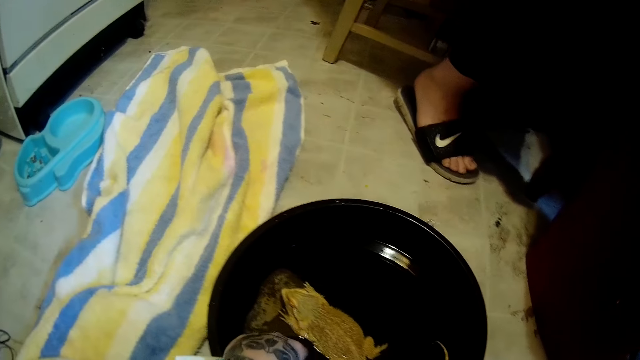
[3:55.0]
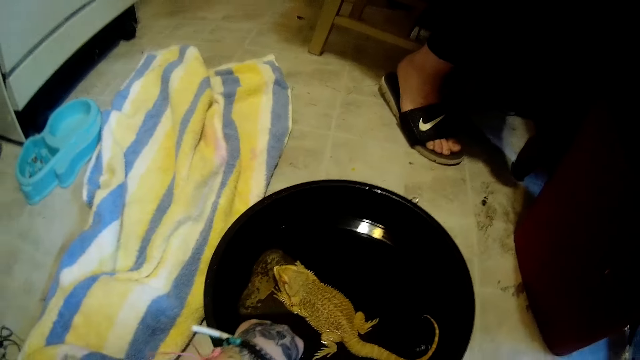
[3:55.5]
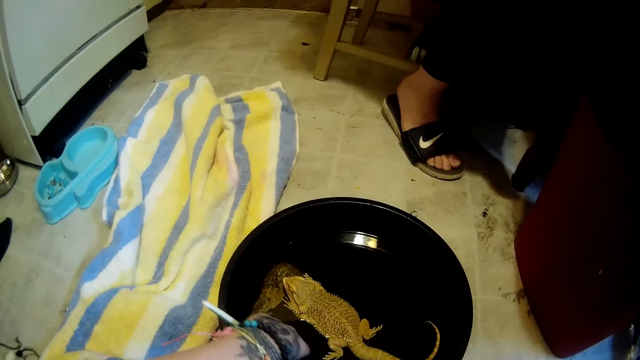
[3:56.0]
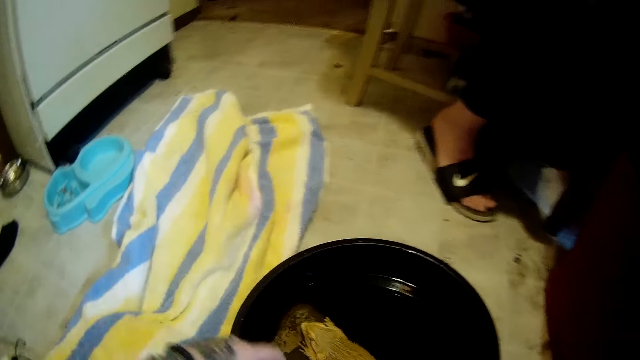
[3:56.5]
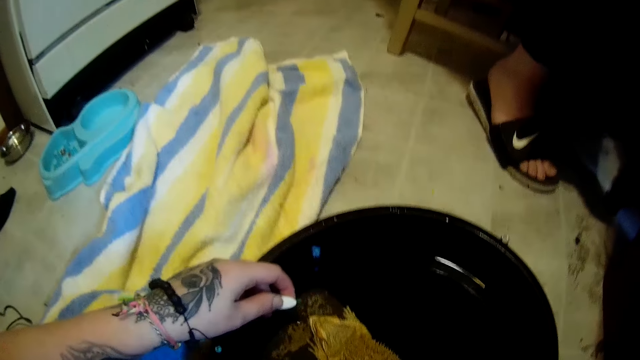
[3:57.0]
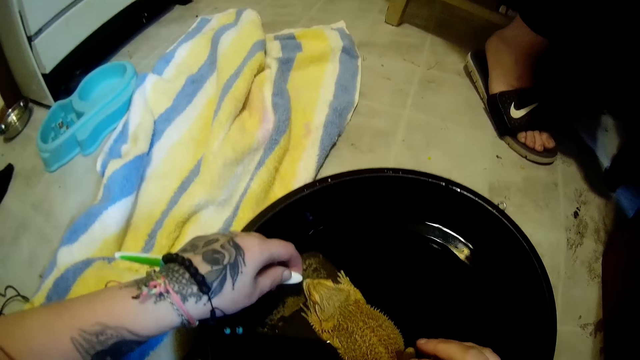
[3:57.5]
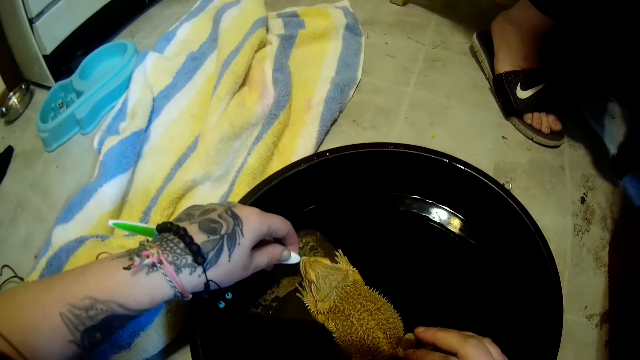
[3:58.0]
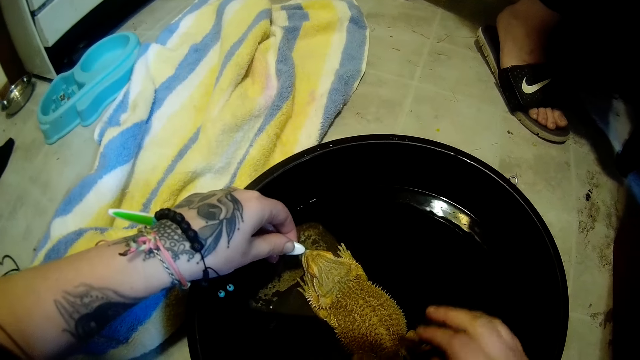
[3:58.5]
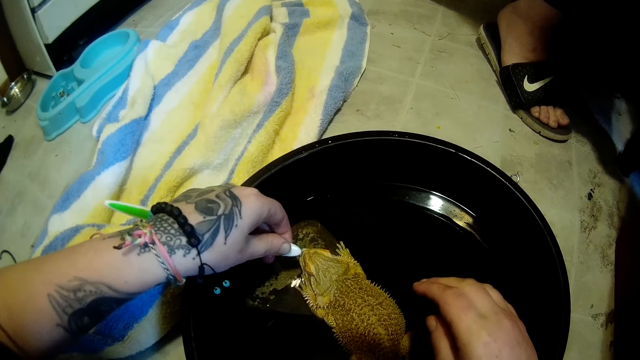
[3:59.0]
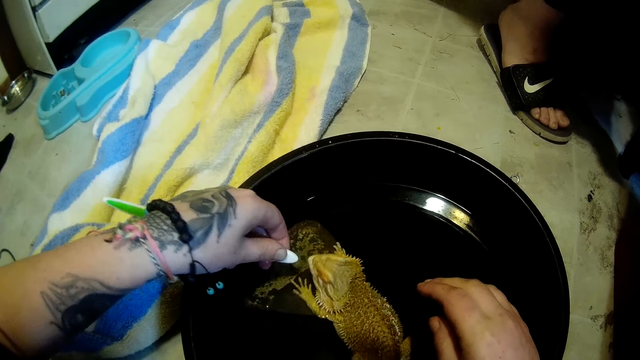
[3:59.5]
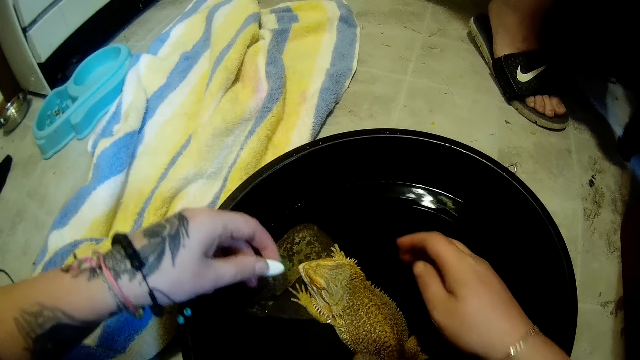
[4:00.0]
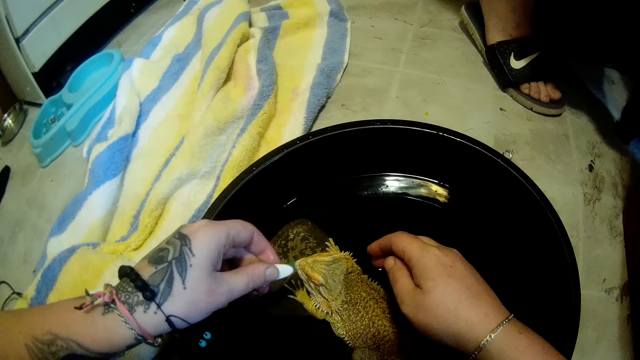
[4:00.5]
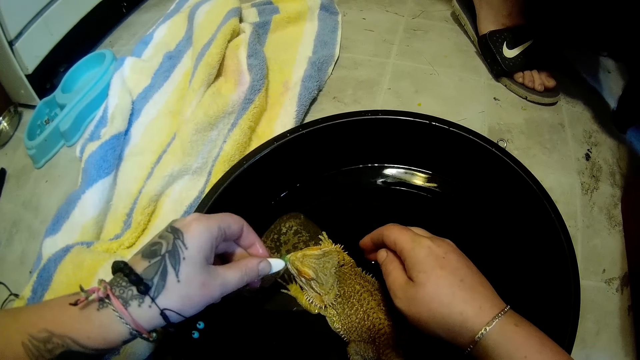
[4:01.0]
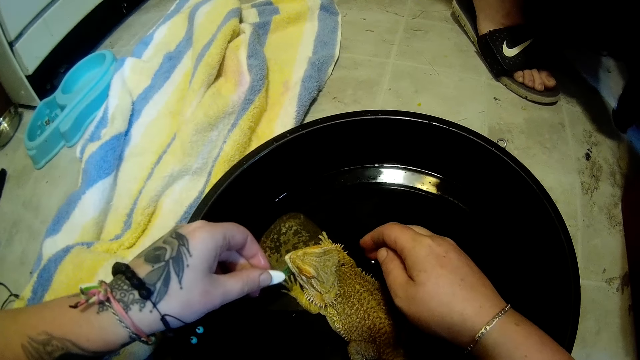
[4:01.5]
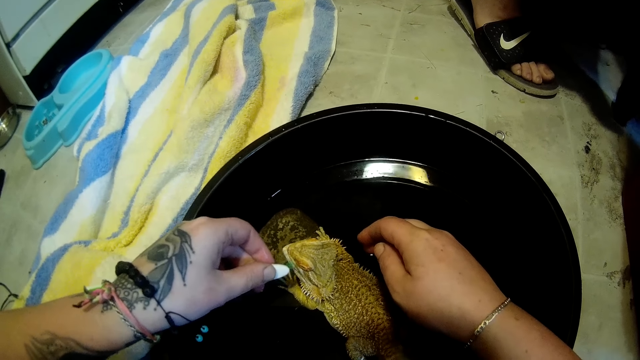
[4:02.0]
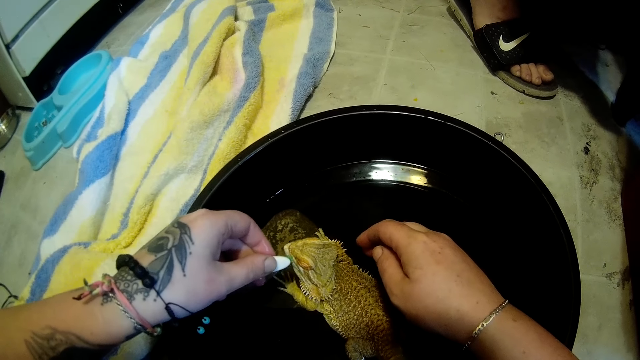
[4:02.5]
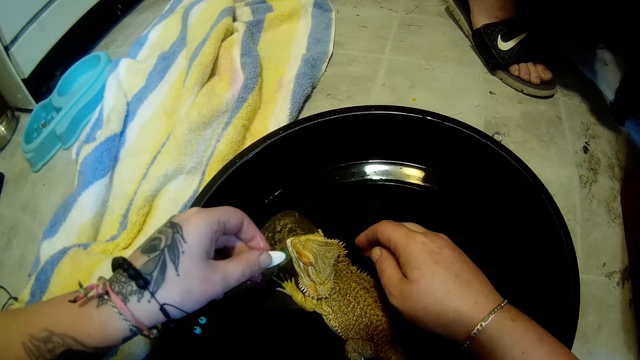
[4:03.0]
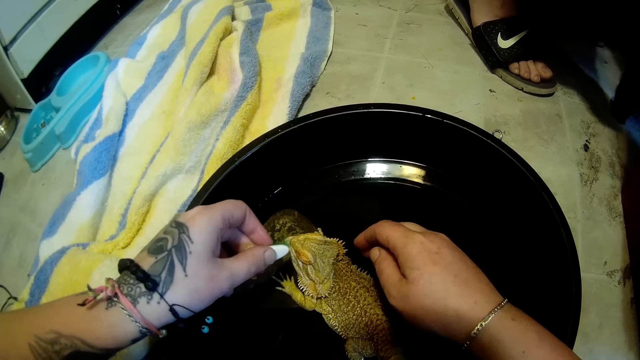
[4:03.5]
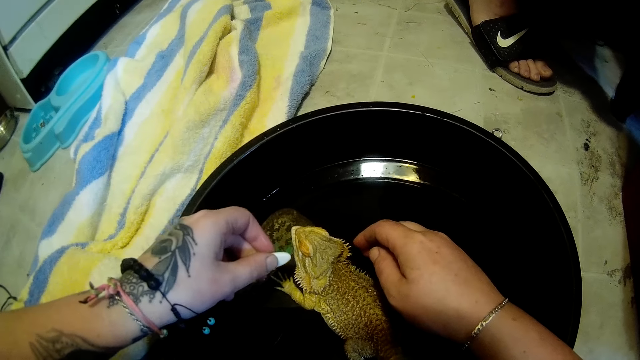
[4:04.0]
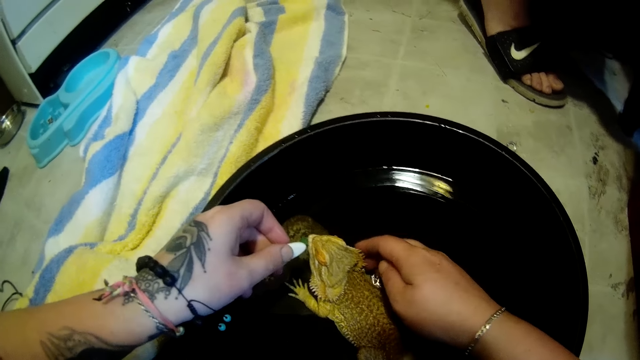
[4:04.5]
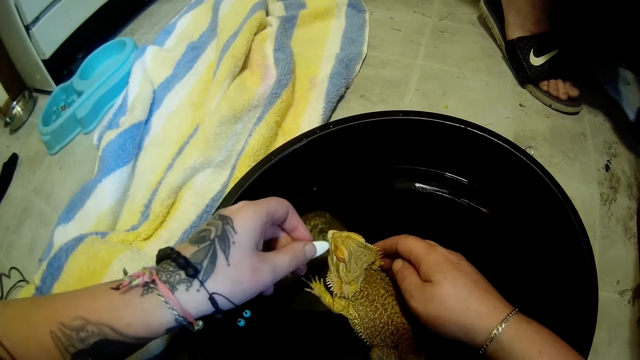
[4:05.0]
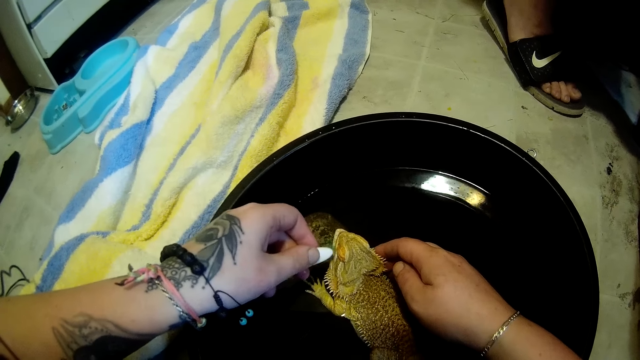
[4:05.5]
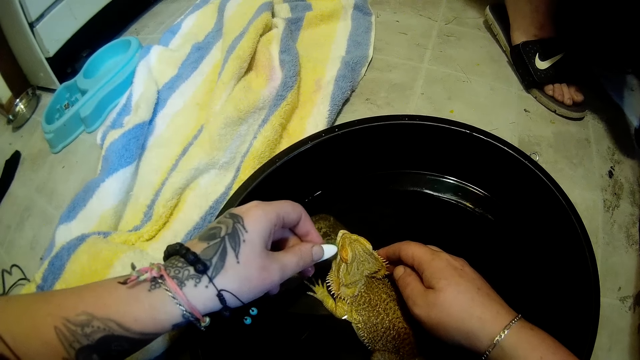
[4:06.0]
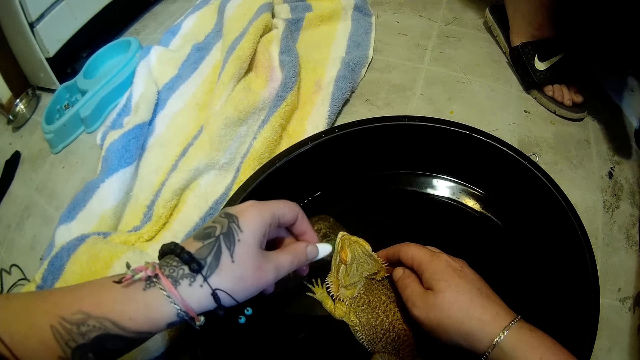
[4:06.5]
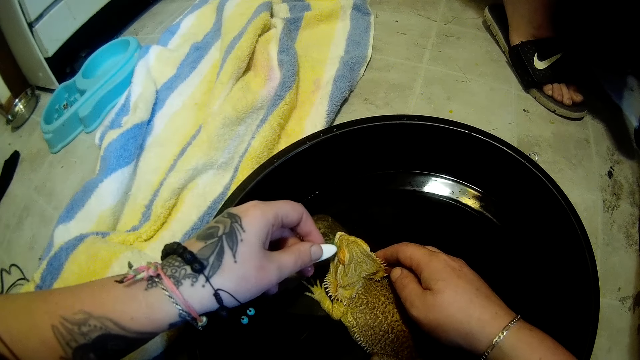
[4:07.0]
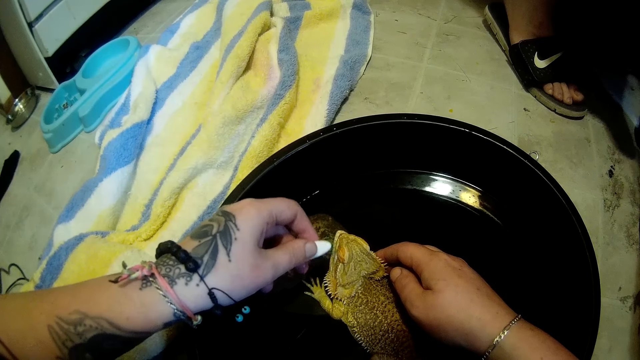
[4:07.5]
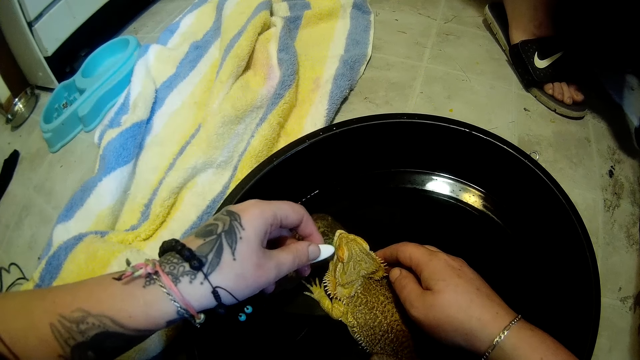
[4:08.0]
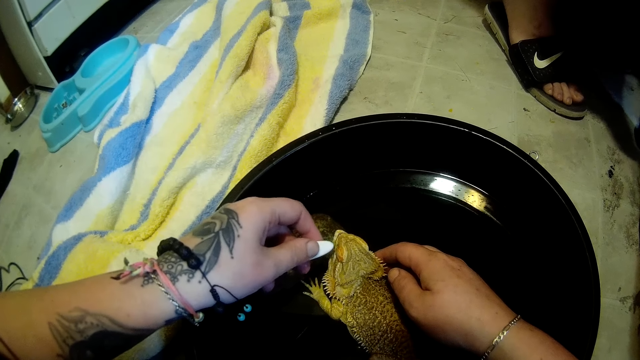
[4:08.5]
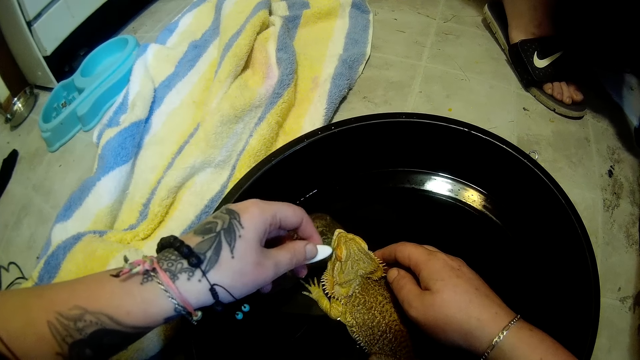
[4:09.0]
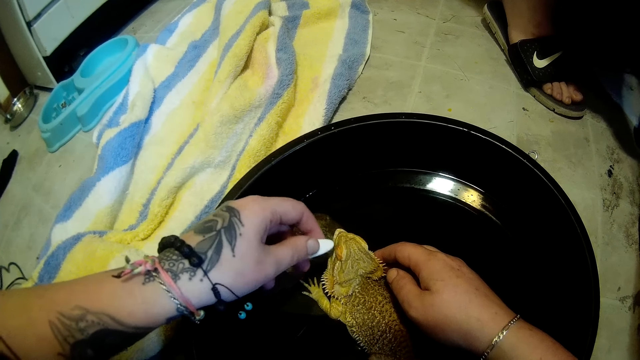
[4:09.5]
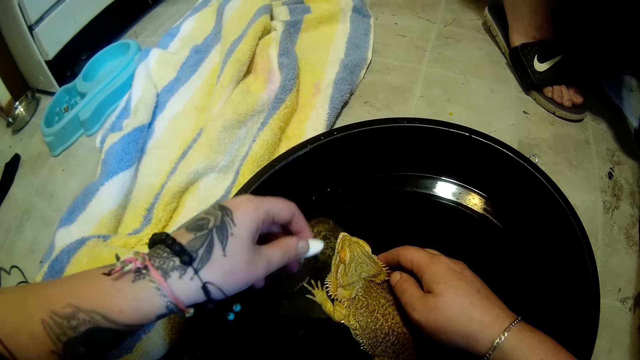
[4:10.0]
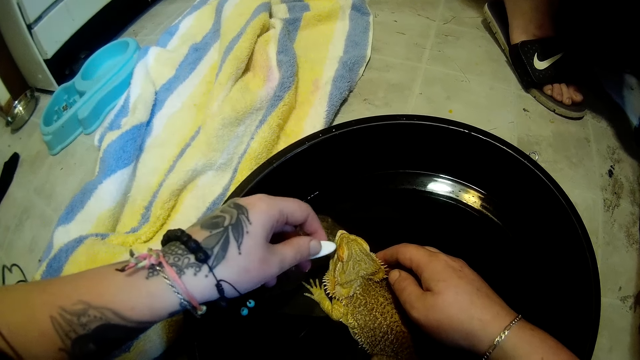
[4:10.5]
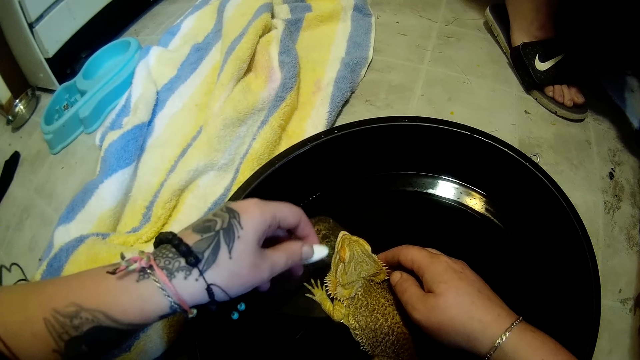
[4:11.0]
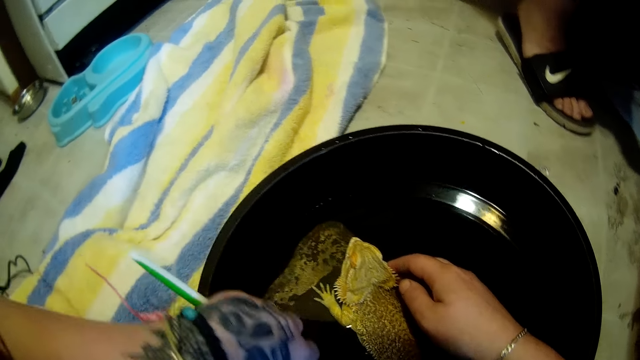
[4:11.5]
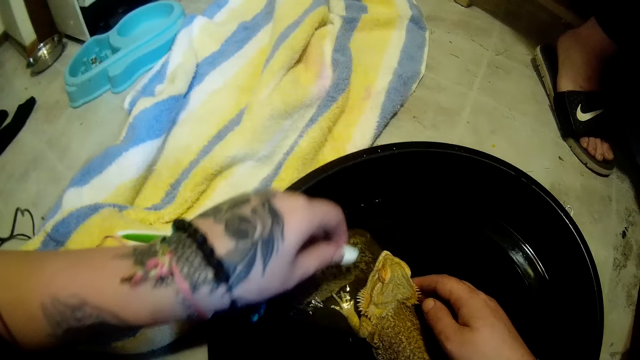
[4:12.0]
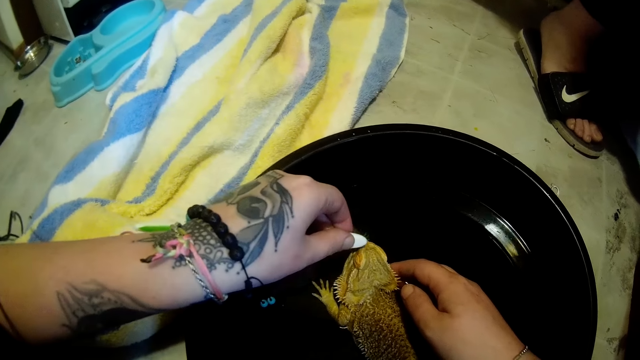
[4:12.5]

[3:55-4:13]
The camera wearer passes the toothbrush from her right hand to her left hand. She puts the toothbrush in the black bowl on the ground with her left hand. She cleans the dragon lizard with the toothbrush in her left hand. She puts her right hand in the black bowl on the ground. She puts the toothbrush in the black bowl on the ground with her left hand. She brushes the bearded dragon with the toothbrush.

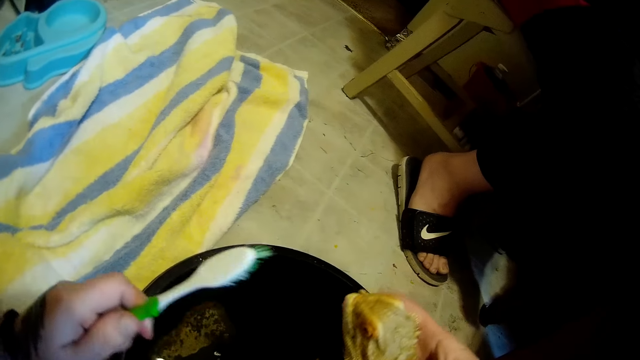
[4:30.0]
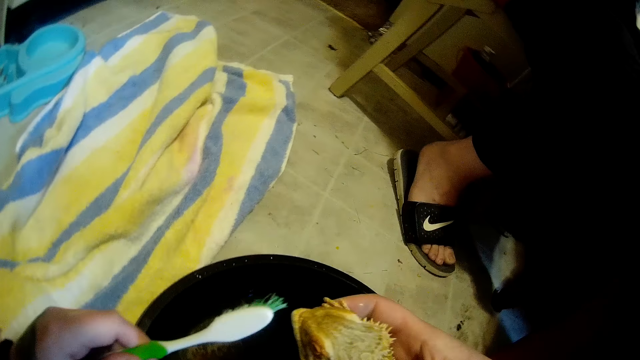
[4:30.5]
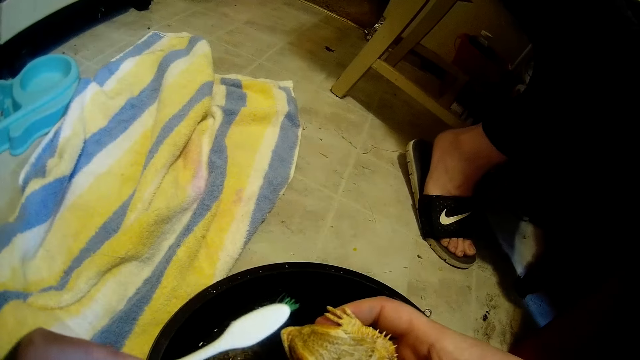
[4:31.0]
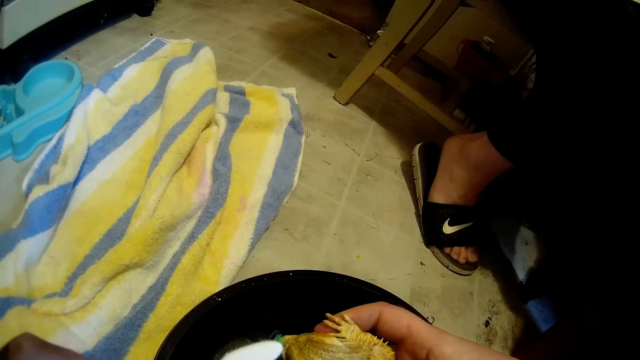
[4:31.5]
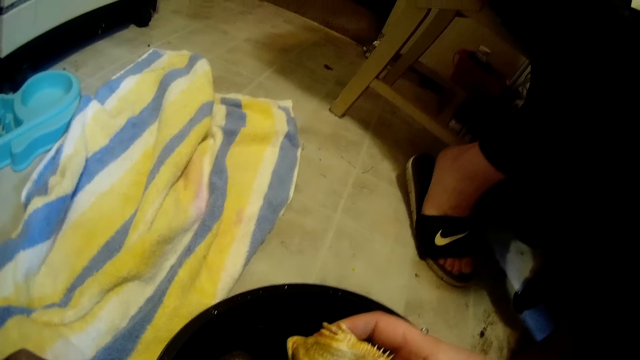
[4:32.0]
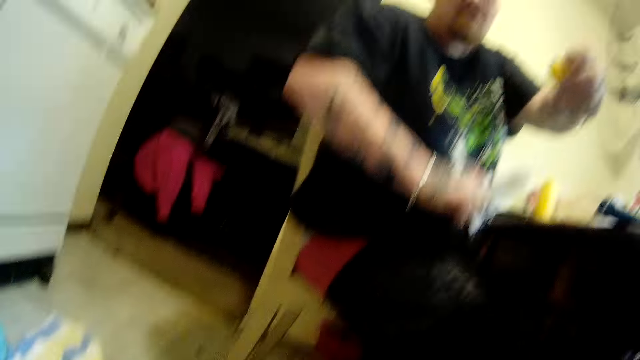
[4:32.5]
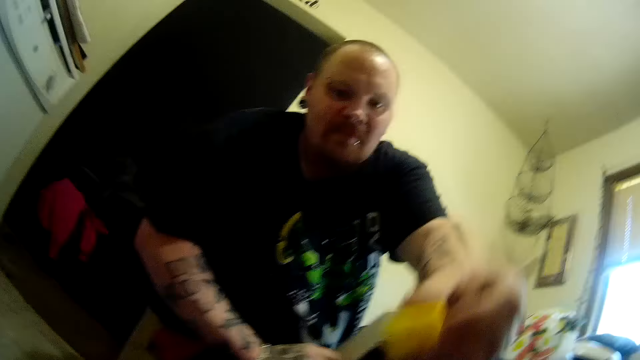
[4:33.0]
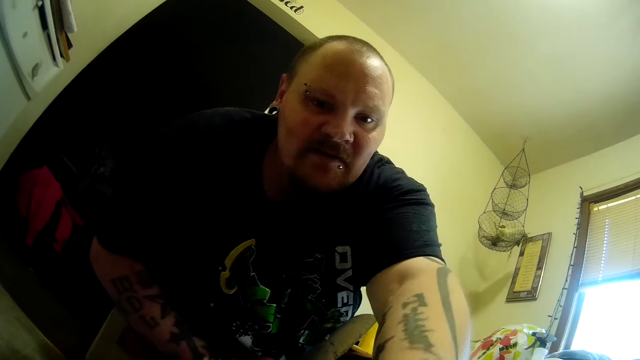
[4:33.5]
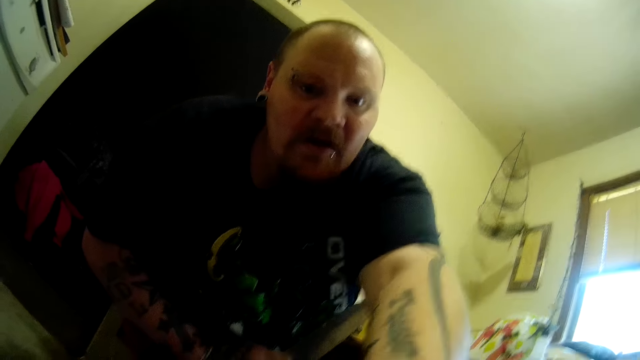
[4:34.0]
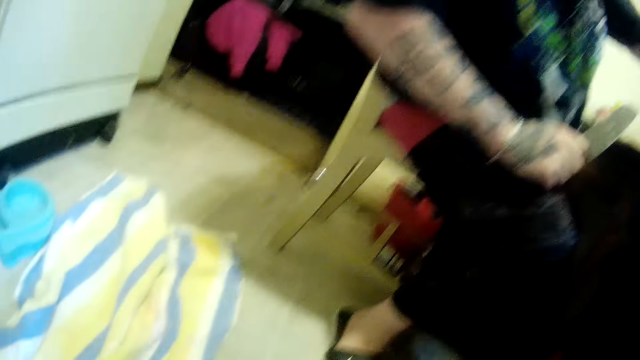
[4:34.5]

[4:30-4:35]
The camera wearer cleans the dragon lizard with the toothbrush in her left hand. She looks at a man. The man gives the camera wearer a piece of pineapple with his left hand.
